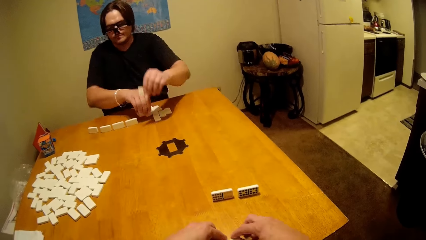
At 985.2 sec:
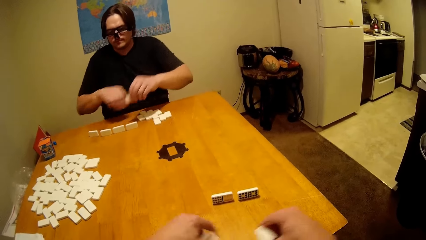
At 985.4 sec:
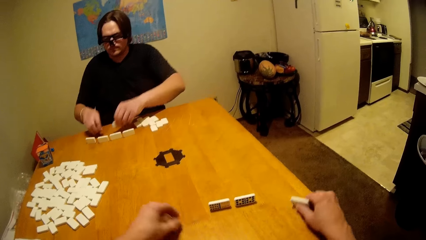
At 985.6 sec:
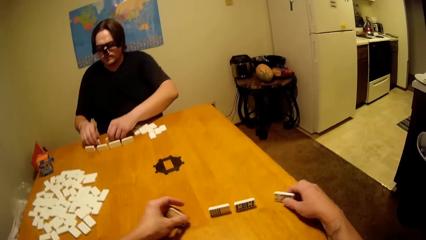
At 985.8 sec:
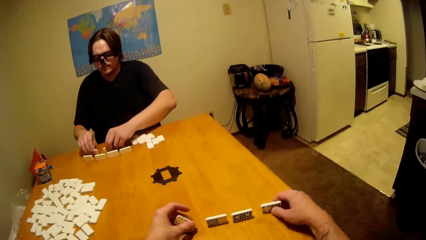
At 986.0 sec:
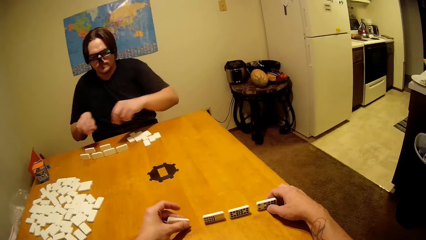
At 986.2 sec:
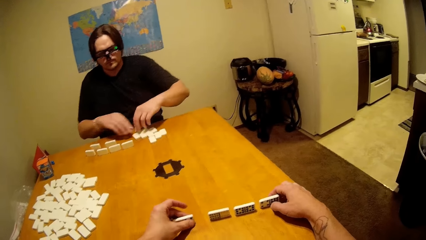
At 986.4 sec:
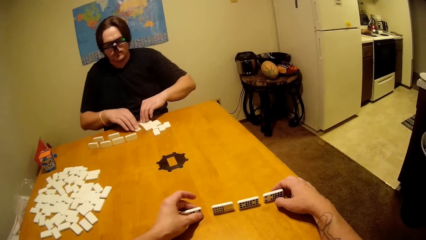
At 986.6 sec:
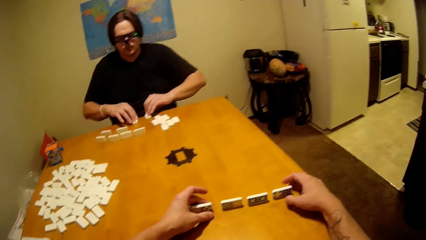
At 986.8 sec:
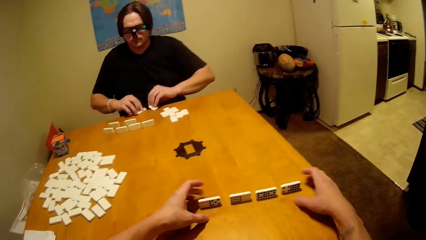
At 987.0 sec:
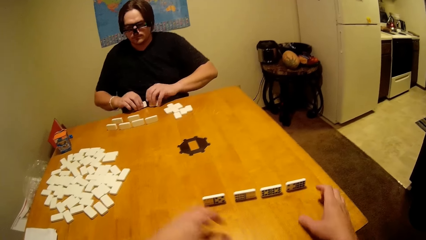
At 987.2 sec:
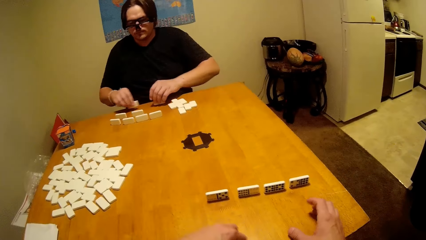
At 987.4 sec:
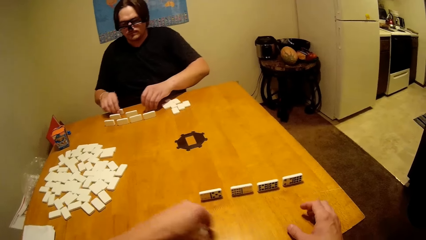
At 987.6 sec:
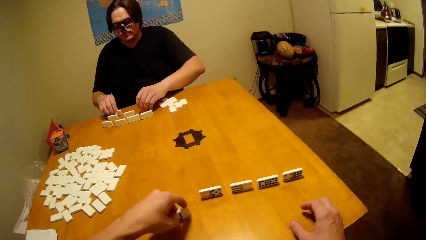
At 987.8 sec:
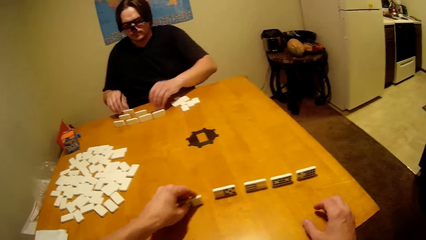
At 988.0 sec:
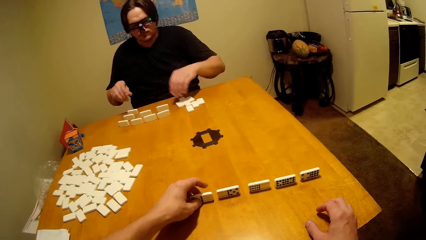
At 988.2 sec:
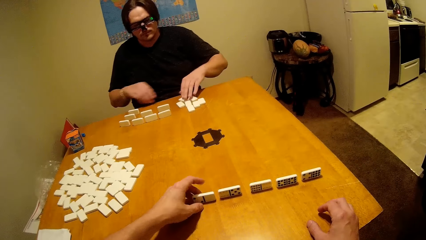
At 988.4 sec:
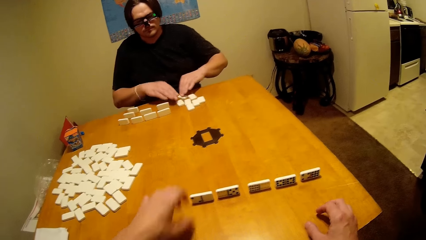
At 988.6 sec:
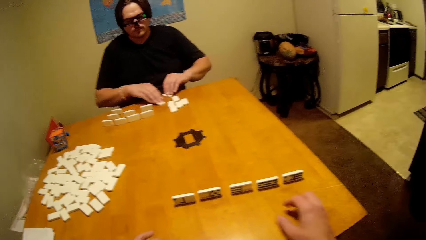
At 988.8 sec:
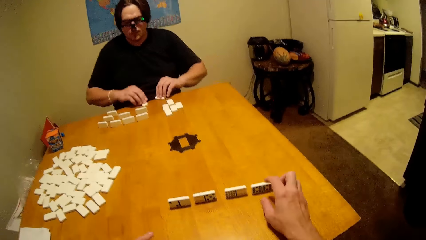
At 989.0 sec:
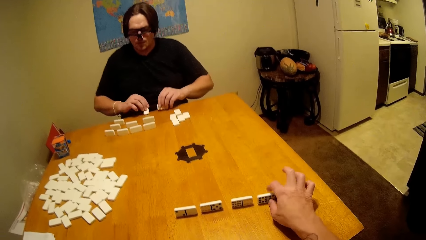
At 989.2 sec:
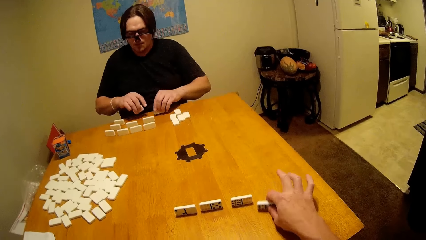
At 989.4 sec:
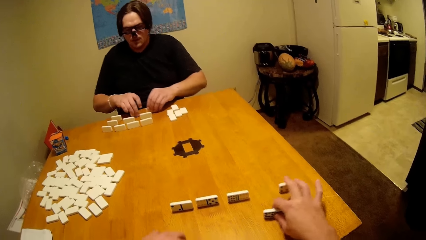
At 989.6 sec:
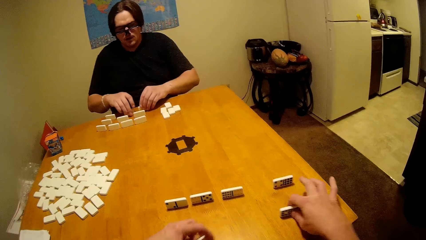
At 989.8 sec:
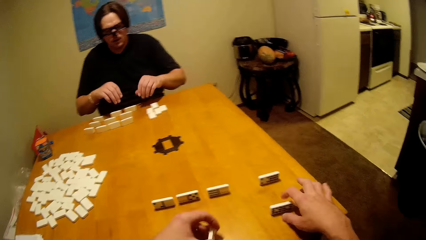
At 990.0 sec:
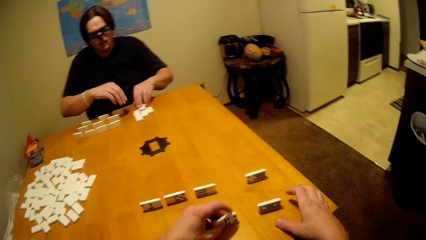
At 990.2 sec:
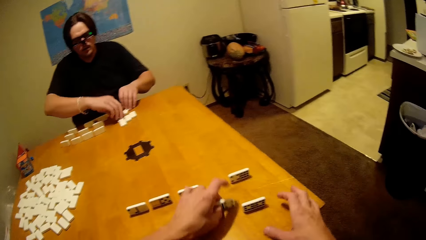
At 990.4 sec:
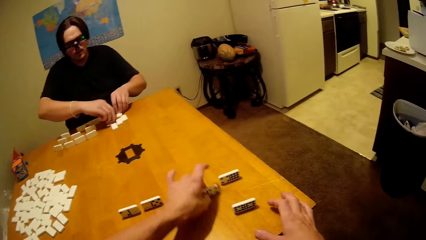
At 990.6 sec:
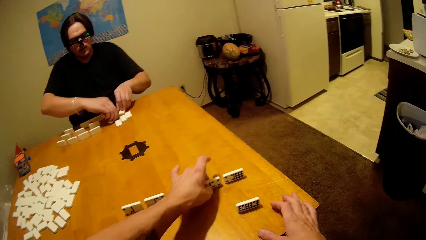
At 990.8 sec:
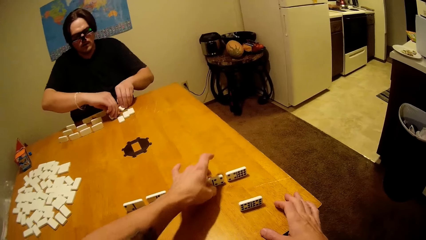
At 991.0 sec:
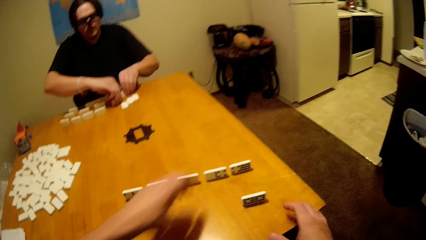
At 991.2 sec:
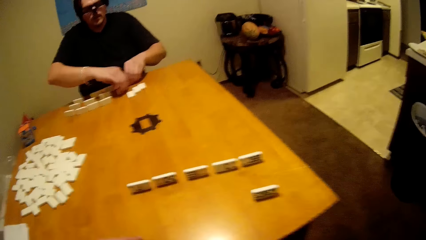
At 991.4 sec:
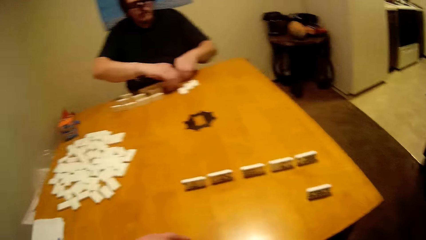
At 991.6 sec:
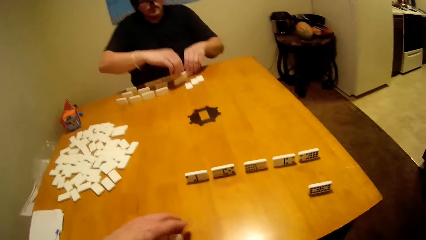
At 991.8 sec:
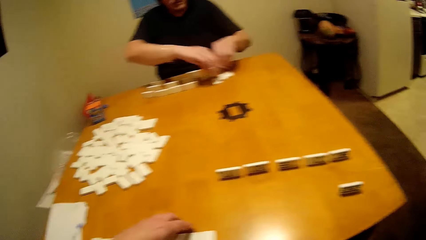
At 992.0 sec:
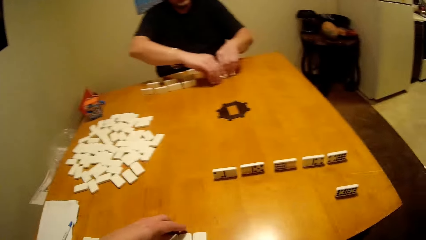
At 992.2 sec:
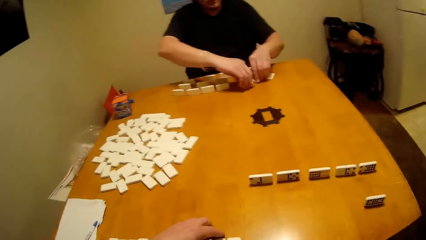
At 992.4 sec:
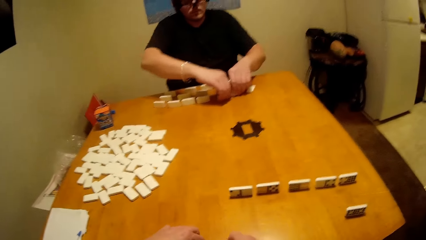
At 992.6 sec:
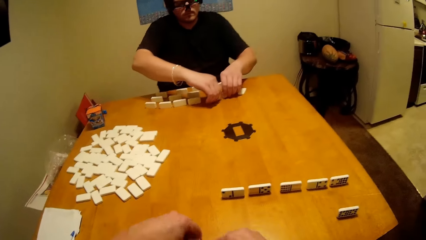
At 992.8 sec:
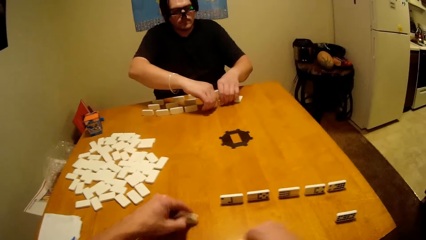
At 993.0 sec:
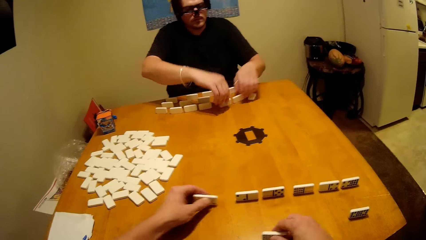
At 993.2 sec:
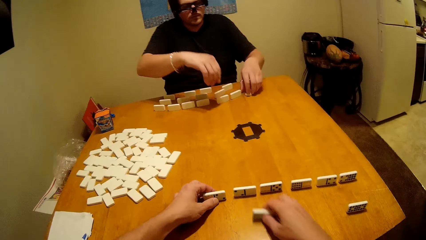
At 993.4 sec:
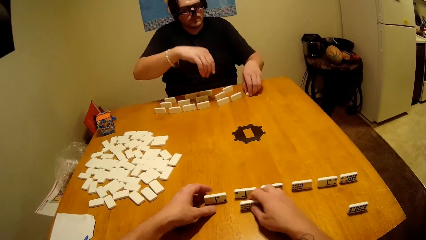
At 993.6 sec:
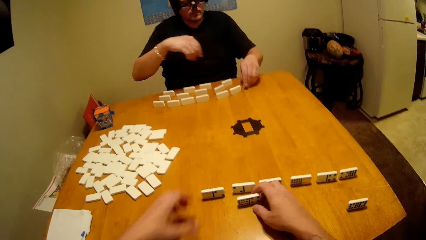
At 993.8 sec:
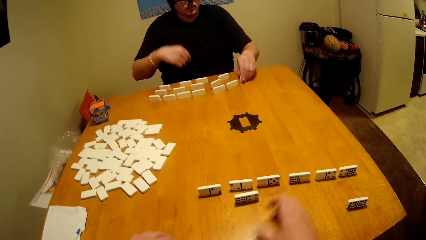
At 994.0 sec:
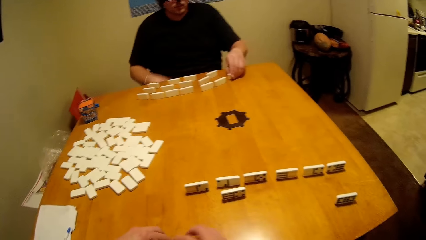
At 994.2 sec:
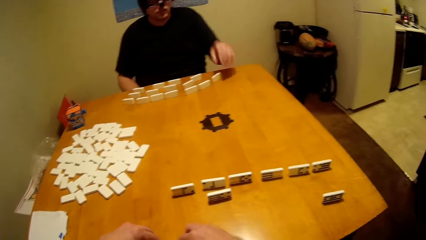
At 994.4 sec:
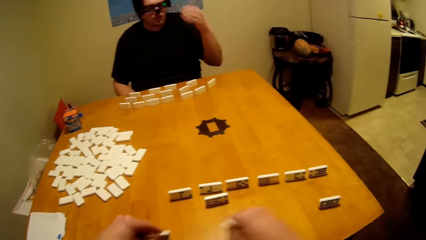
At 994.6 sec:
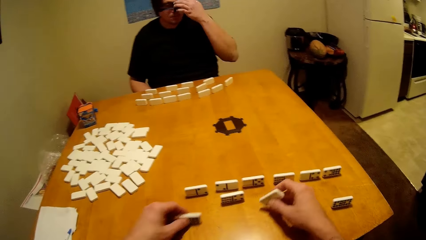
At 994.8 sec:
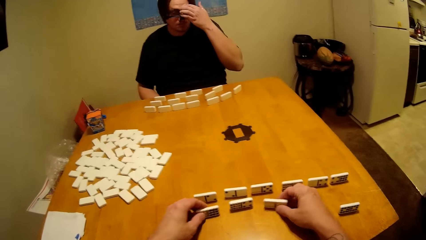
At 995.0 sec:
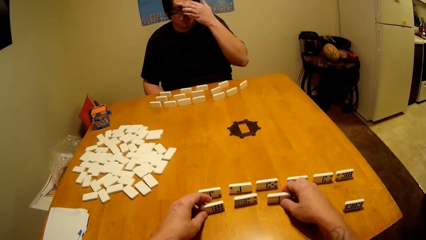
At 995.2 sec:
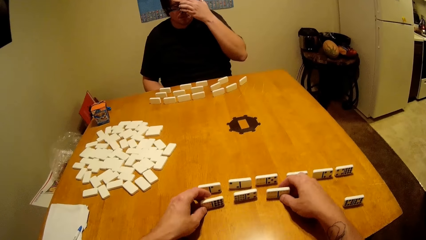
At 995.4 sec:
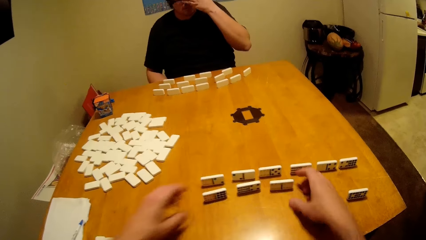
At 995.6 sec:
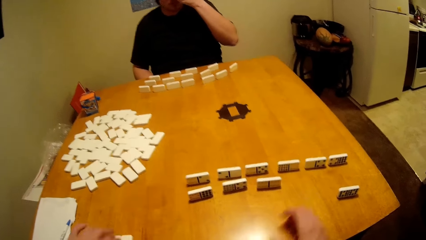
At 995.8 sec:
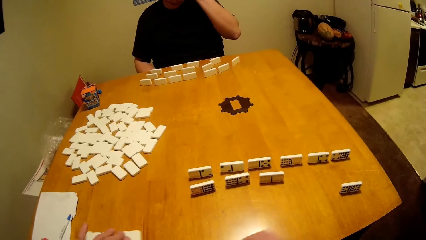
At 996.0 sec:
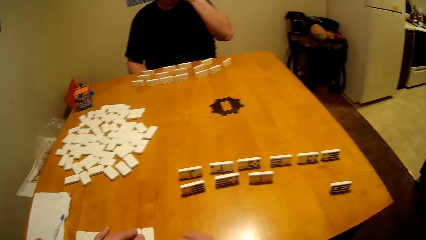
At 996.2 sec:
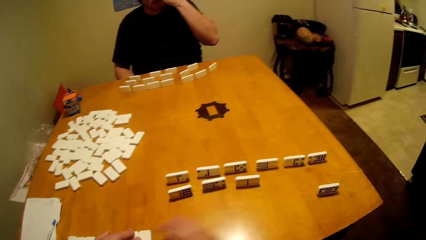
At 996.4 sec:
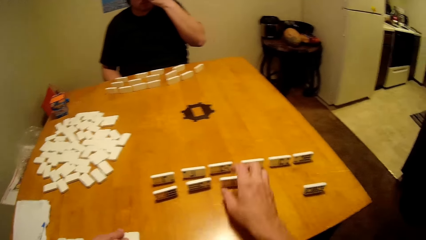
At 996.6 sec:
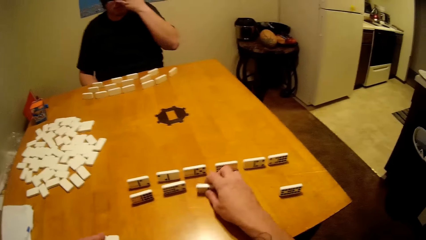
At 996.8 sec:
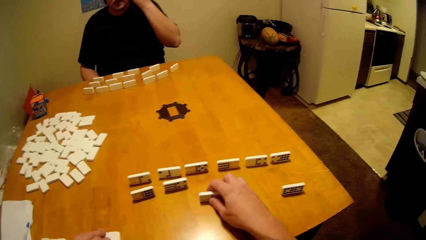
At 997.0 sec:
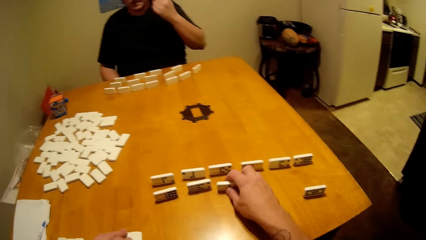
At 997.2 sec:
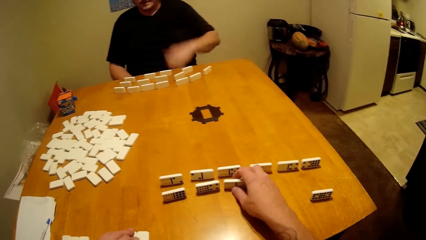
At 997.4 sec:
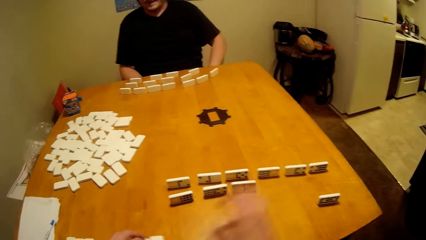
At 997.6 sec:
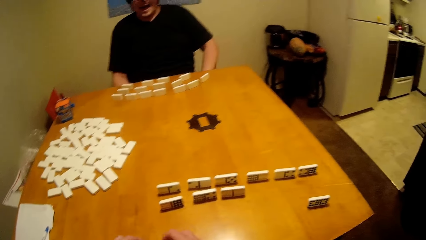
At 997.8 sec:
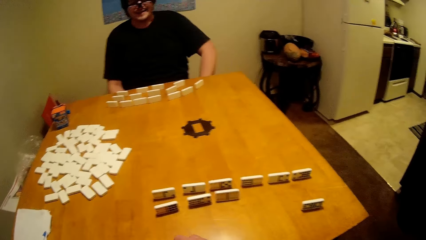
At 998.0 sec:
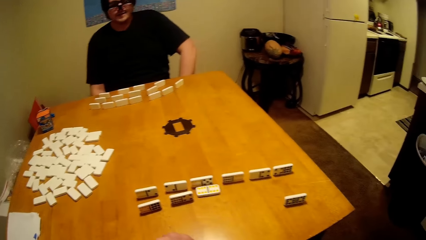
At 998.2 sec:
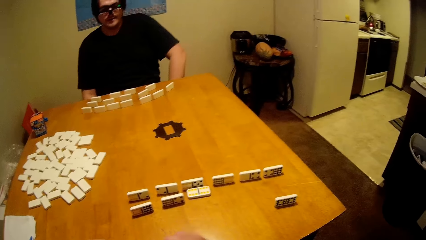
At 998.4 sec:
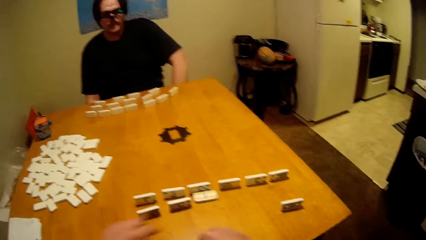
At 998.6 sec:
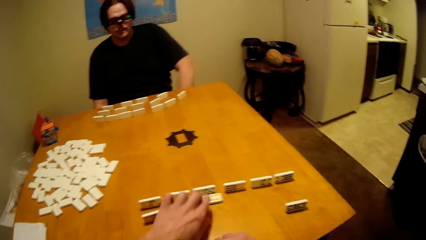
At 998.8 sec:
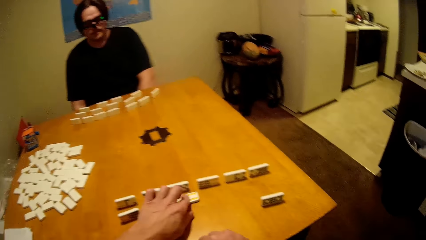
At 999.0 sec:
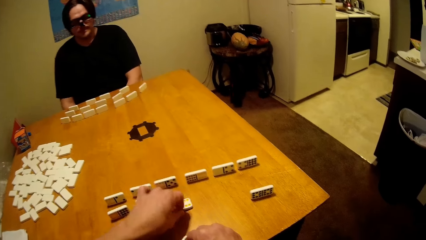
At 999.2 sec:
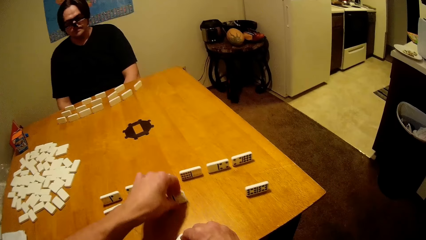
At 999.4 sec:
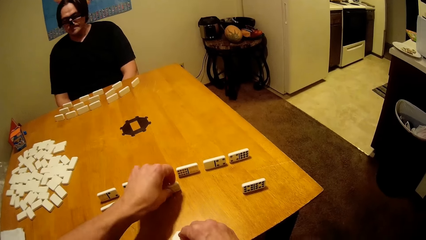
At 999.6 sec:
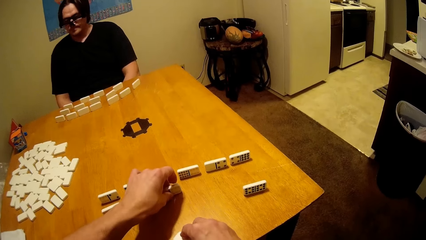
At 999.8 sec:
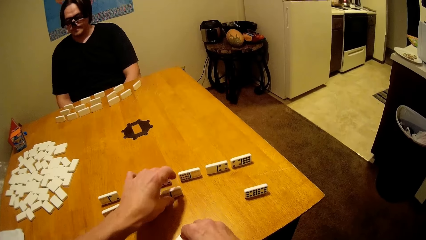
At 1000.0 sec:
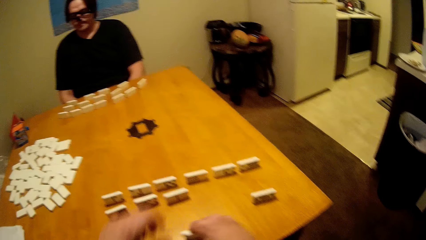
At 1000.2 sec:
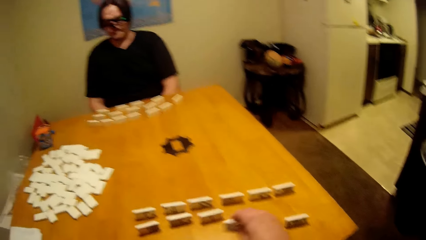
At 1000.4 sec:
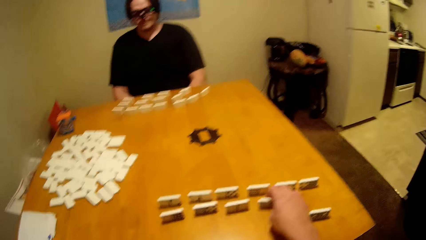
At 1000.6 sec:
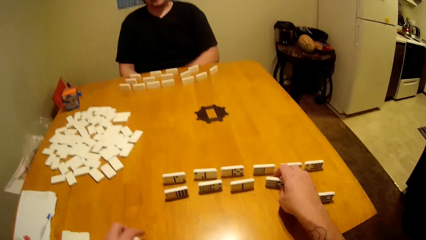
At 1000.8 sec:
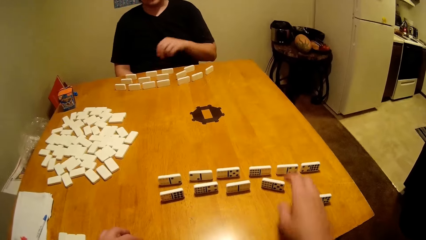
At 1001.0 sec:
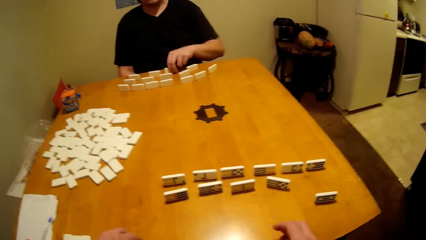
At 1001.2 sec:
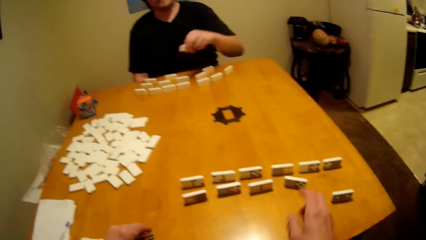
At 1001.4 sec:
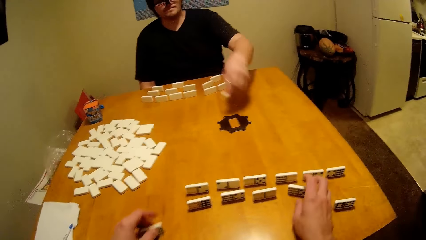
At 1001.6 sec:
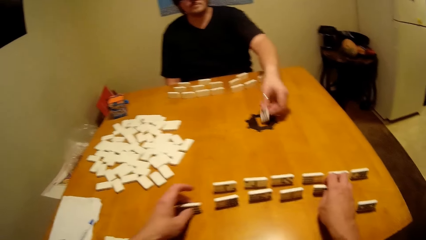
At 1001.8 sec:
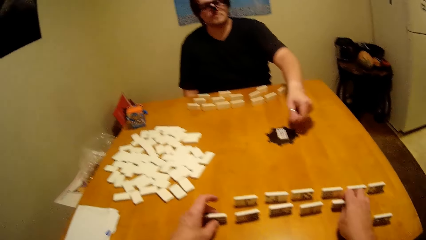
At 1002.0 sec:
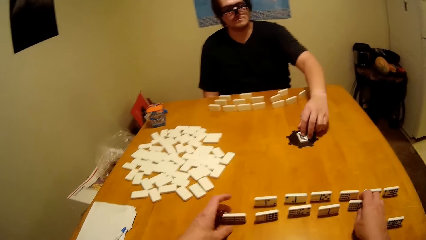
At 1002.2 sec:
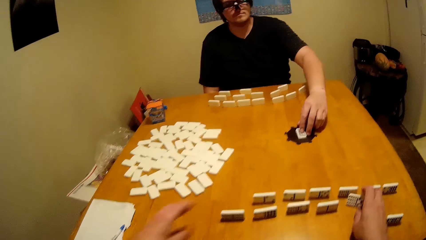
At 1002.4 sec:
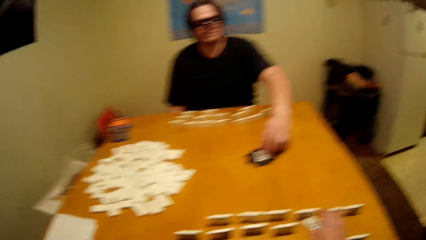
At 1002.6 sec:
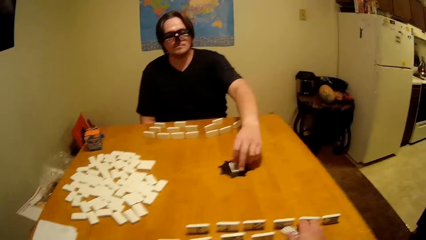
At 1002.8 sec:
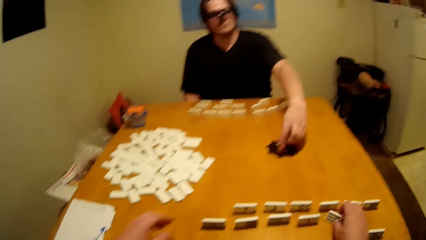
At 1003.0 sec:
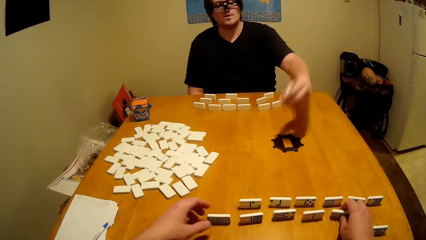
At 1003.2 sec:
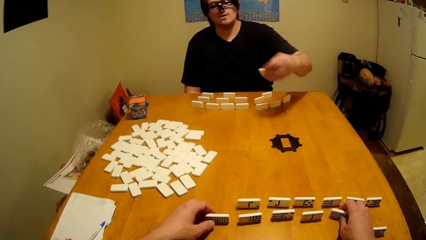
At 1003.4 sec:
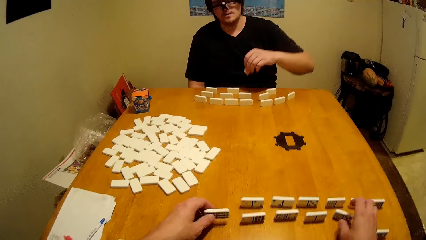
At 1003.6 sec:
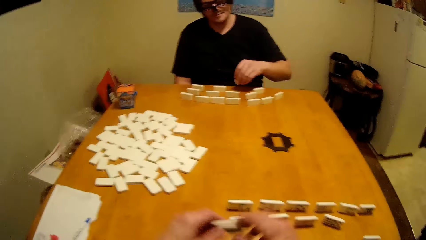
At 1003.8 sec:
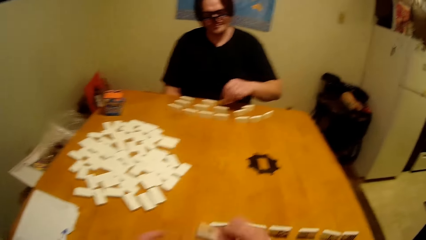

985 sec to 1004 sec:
The camera wearer arranges the domino piece. A man touches the face. The camera wearer arranges the dice. The man puts the hand down. The camera wearer takes the domino piece and puts the domino piece down. The man takes the domino piece, plays the dice and puts the domino piece down.
